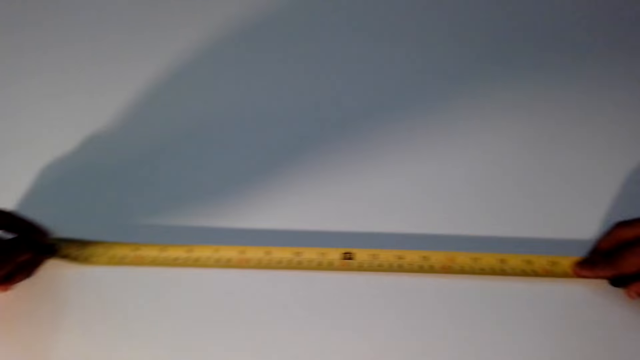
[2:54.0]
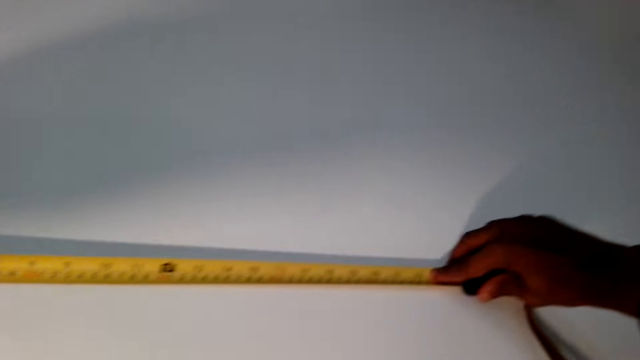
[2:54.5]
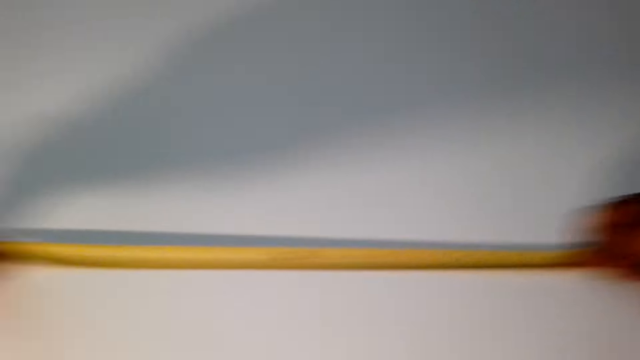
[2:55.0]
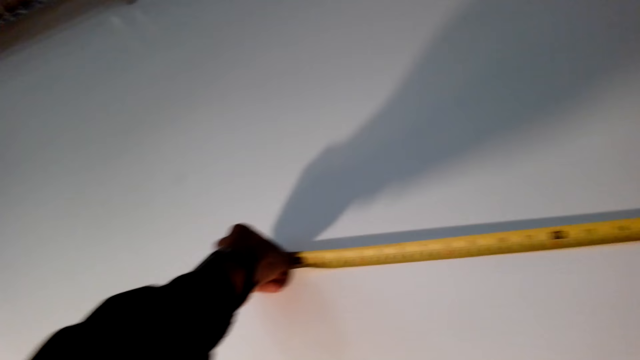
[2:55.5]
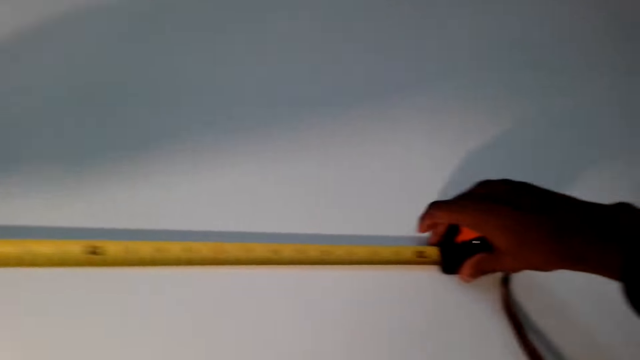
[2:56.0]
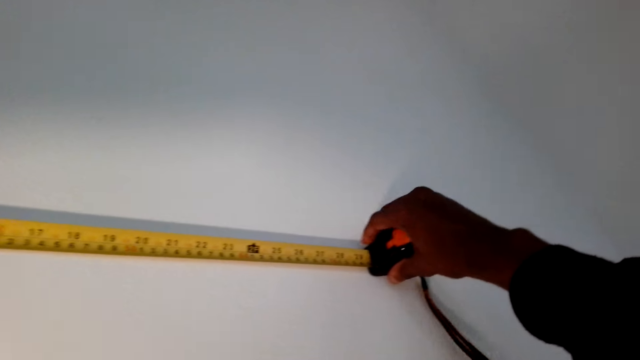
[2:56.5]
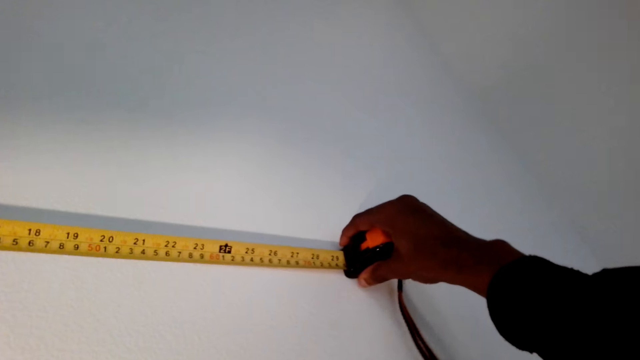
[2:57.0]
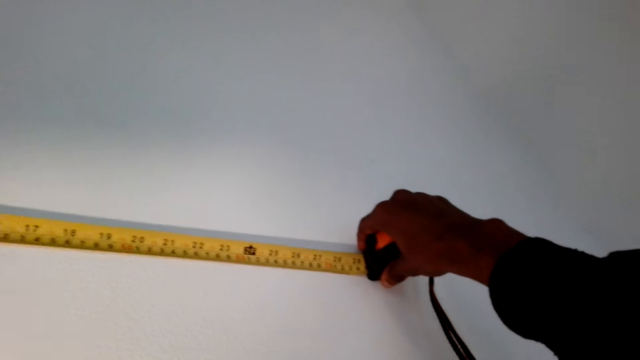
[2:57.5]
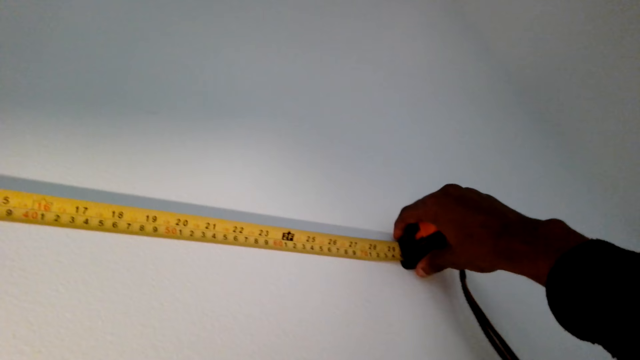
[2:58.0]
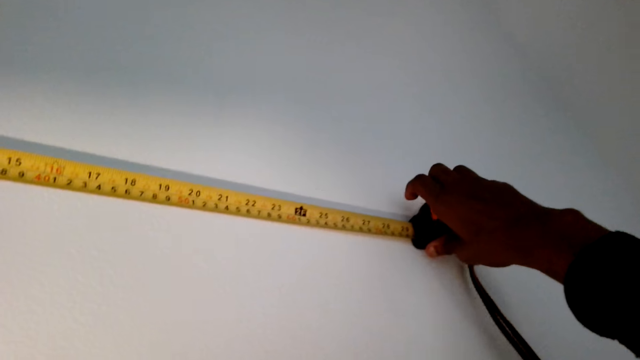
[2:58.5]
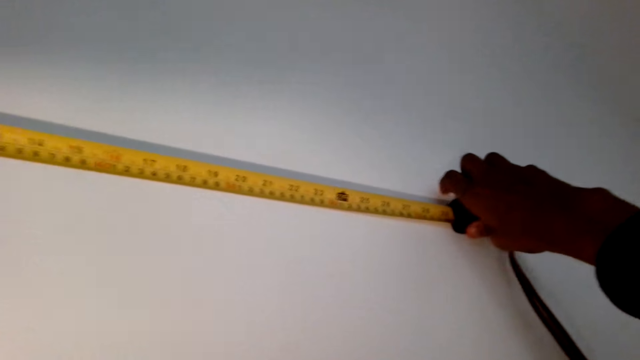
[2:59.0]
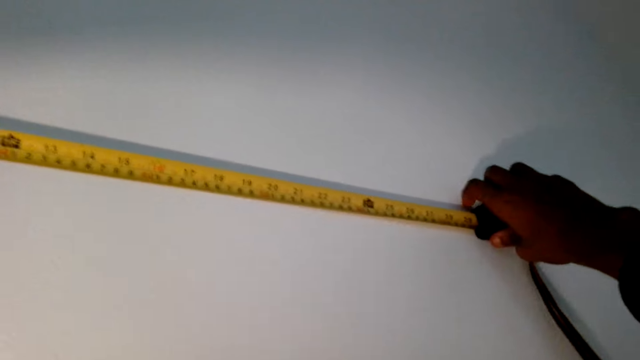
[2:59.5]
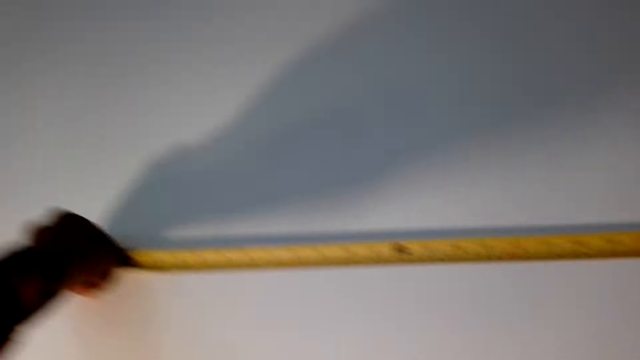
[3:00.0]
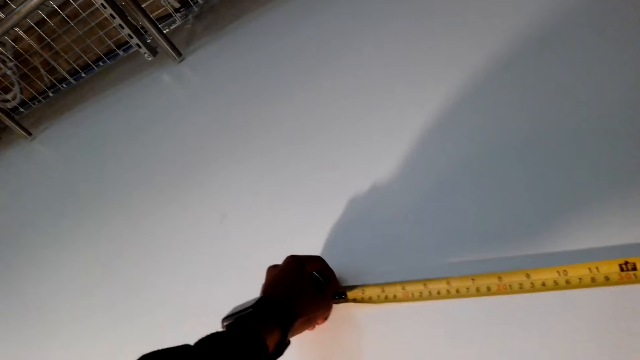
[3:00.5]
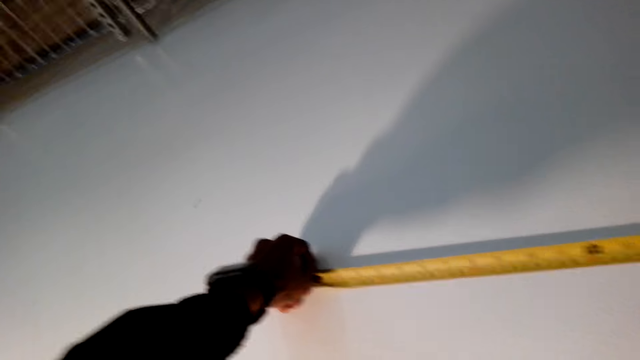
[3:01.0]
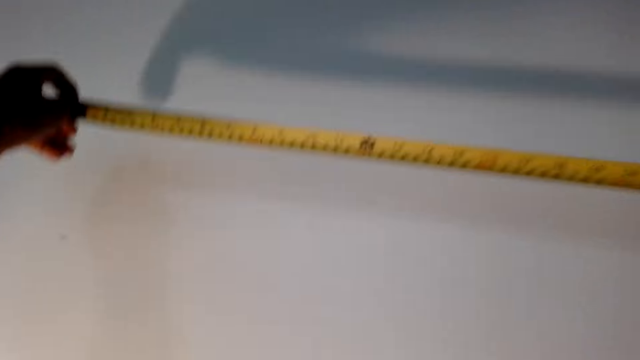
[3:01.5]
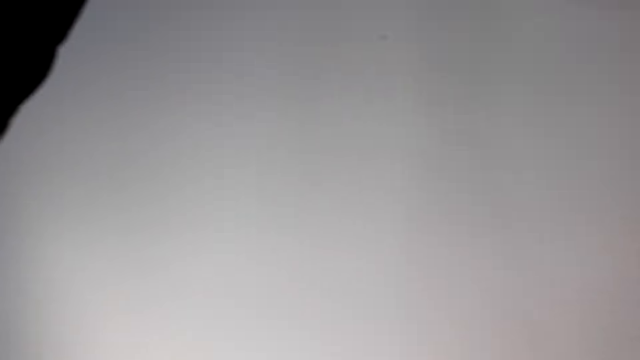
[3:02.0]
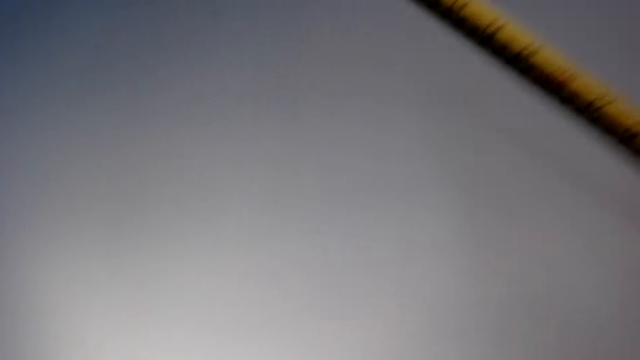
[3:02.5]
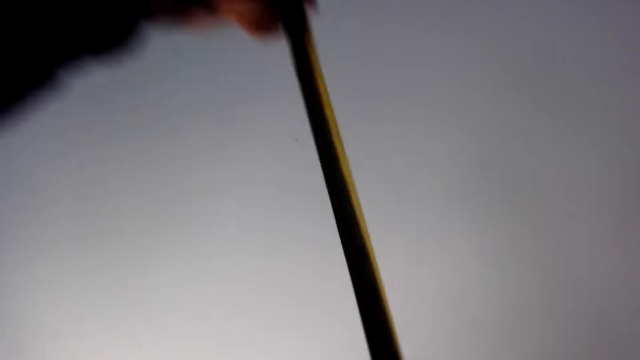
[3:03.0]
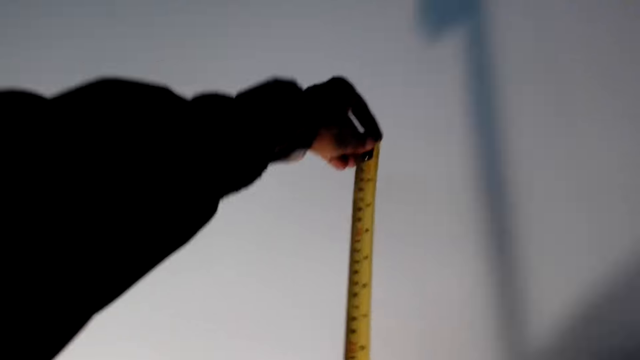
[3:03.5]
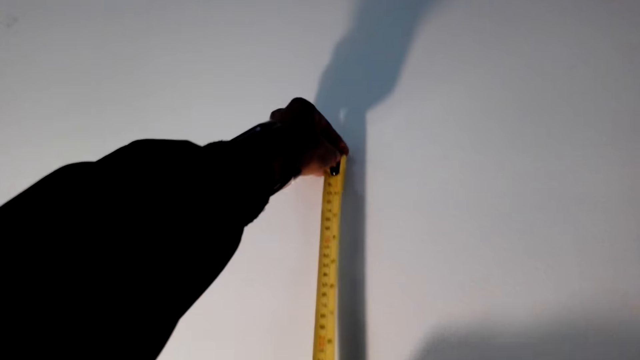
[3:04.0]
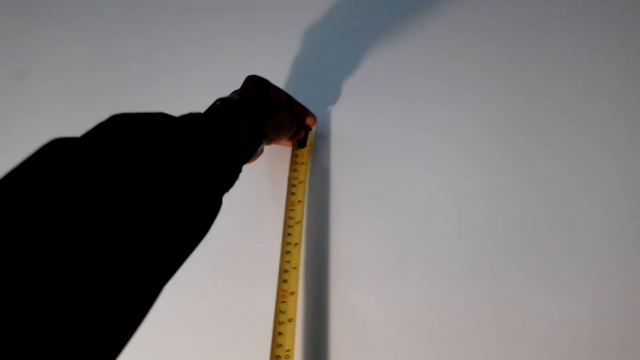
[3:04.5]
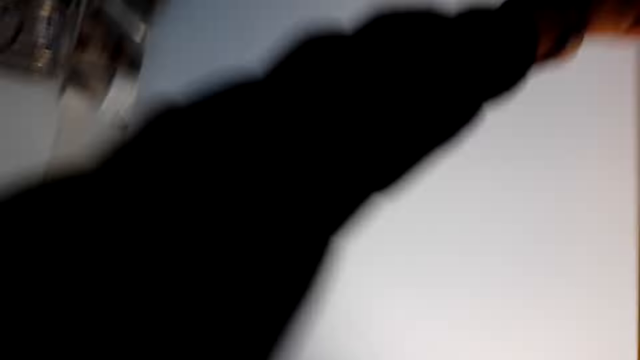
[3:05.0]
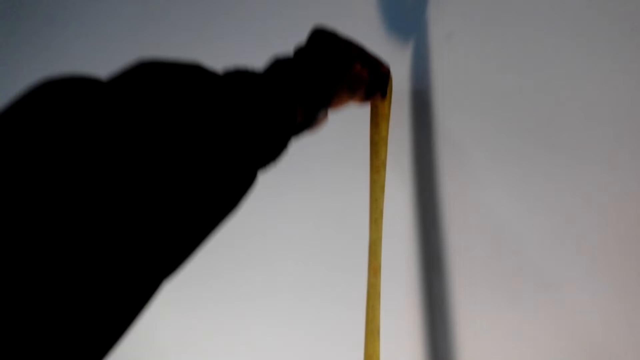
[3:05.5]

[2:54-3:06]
The camera wearer measures the wall with a tape measure. They measure on the wall with the tape measure.

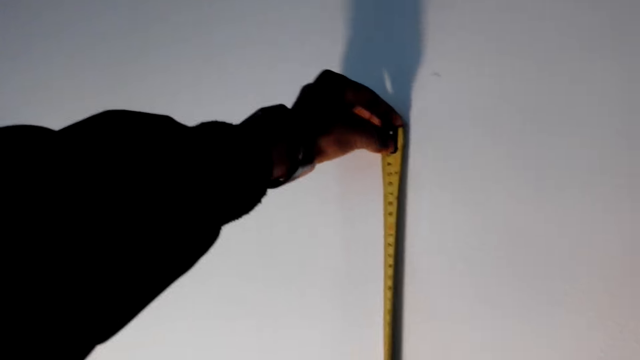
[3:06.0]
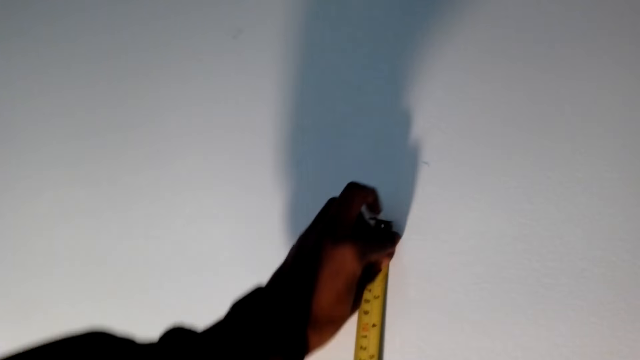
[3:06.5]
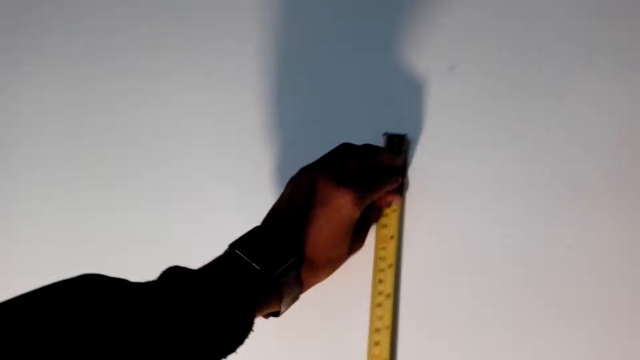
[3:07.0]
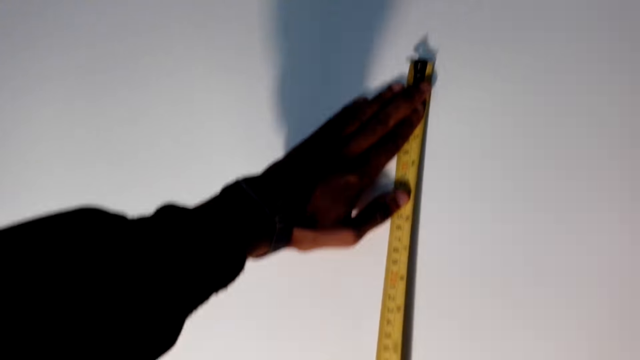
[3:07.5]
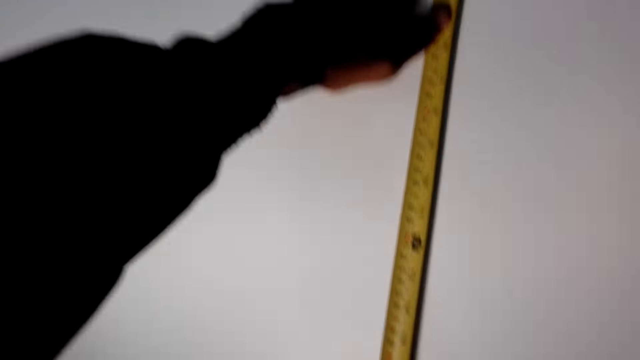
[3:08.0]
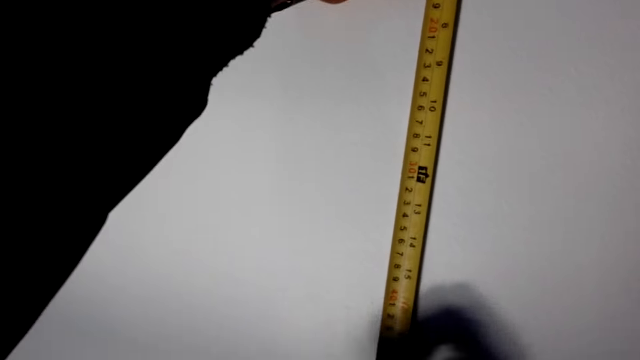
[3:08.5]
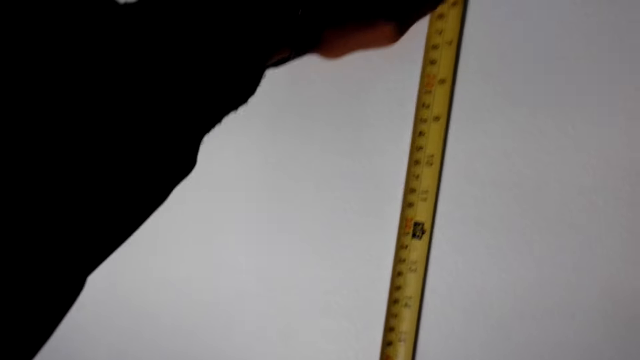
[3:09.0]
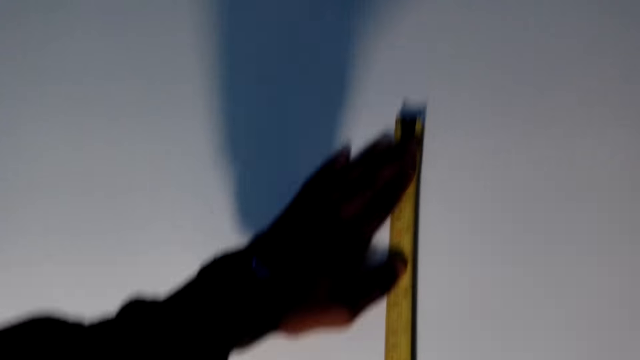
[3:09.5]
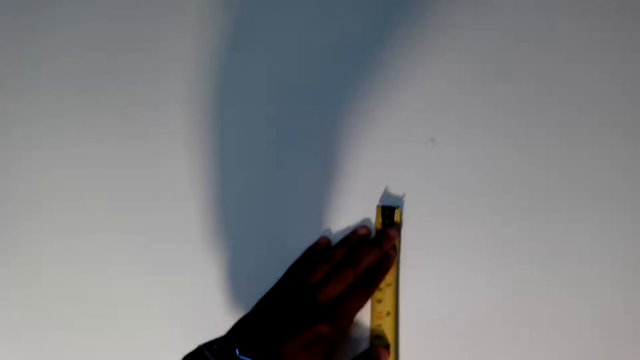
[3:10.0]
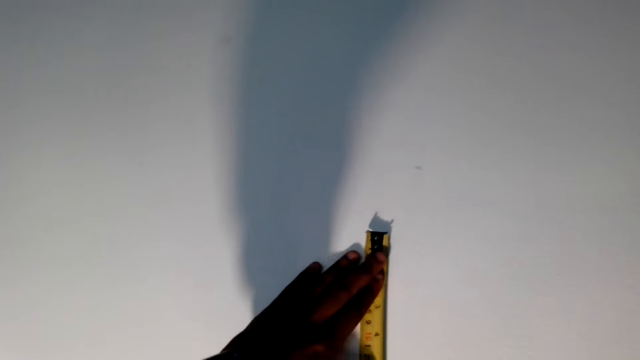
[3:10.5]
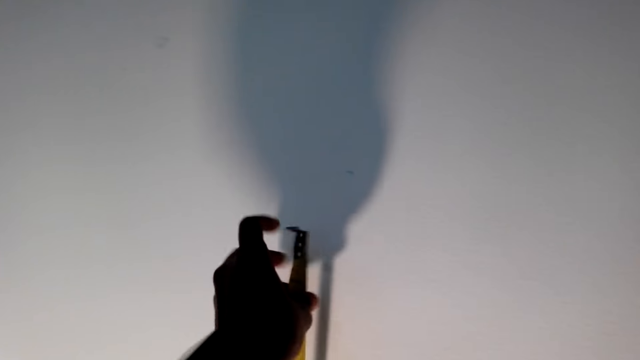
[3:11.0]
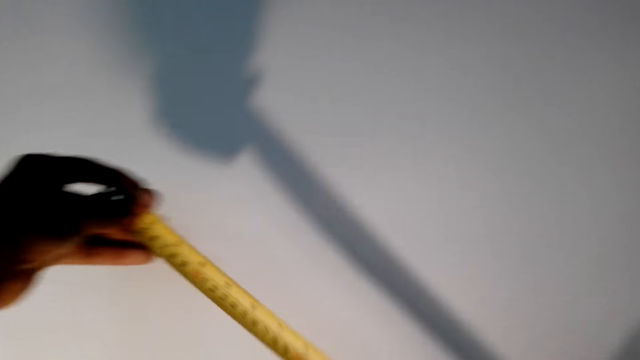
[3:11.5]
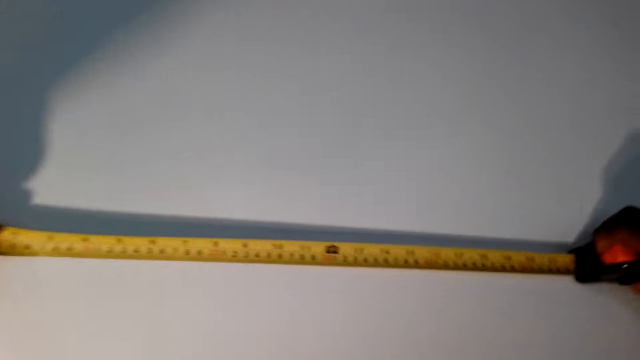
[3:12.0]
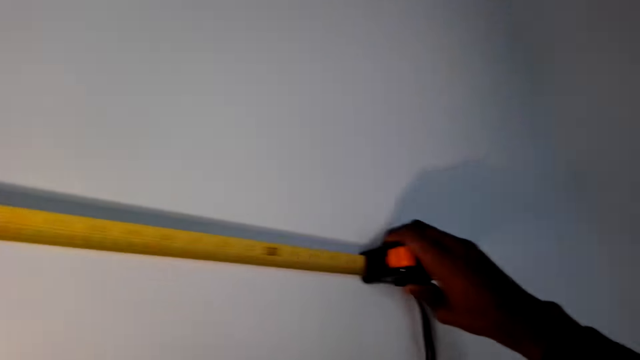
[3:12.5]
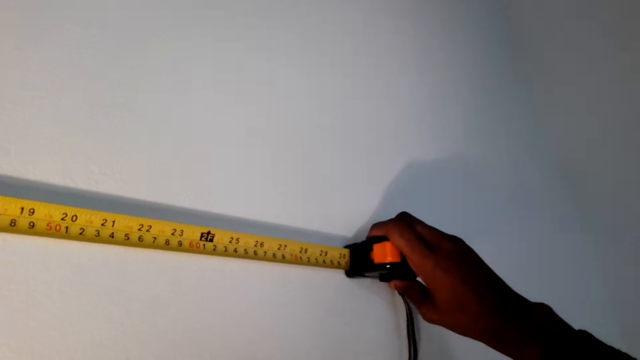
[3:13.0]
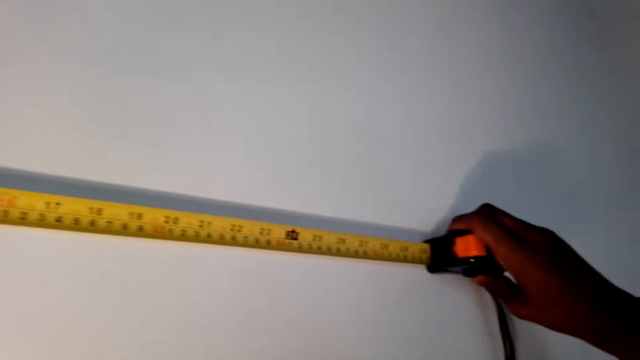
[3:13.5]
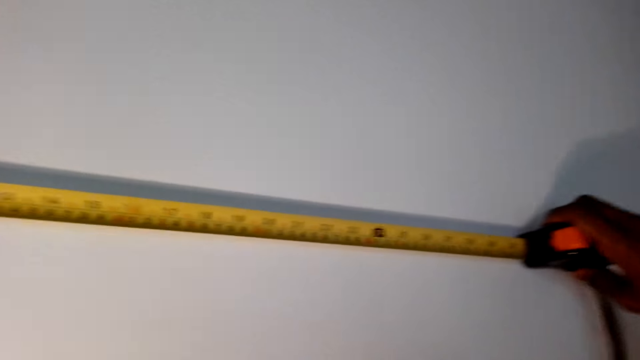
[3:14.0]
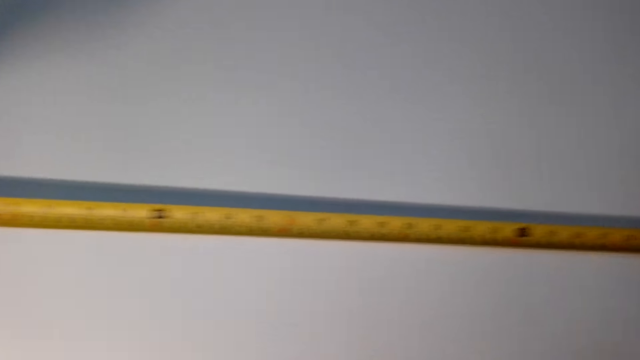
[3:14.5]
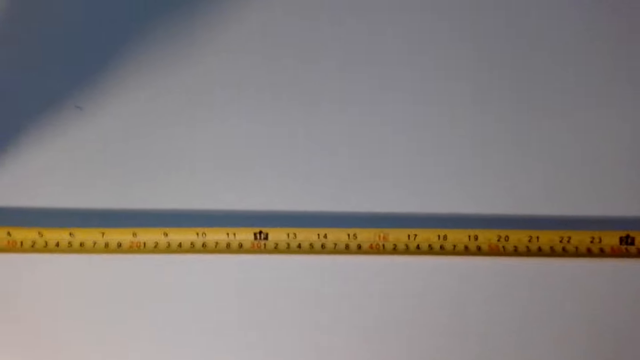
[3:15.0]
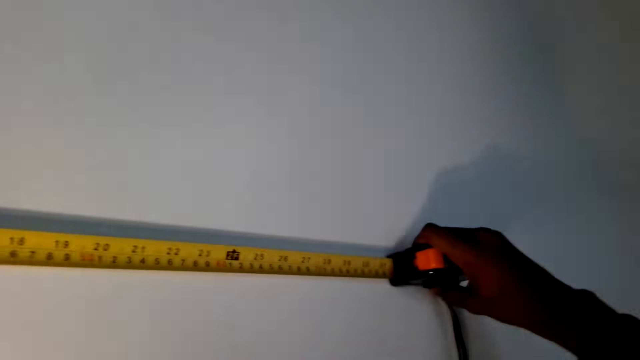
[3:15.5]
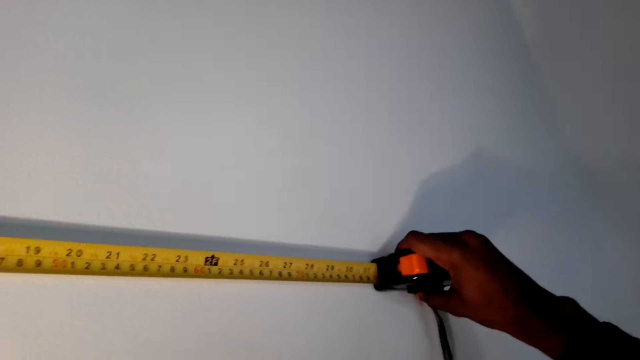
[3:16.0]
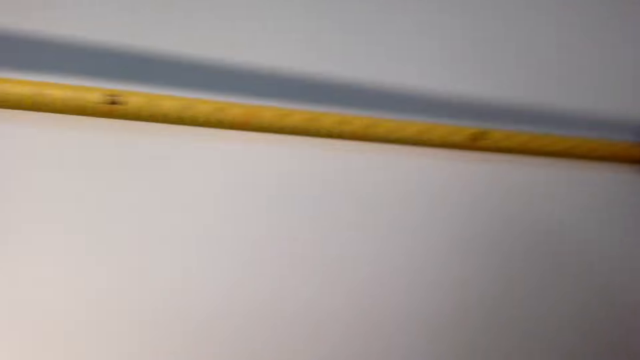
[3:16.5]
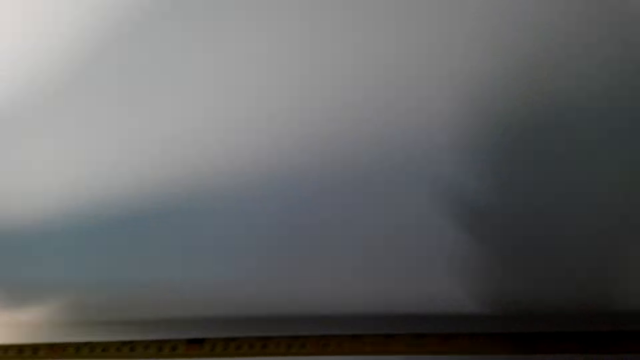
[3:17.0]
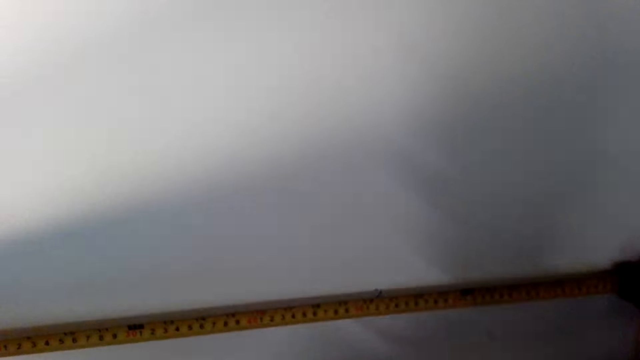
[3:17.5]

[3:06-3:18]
The camera wearer turns the tape measure vertically on the wall.
